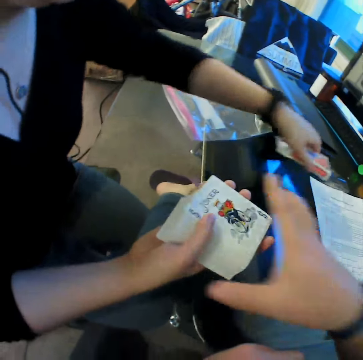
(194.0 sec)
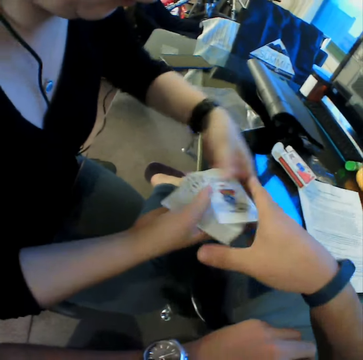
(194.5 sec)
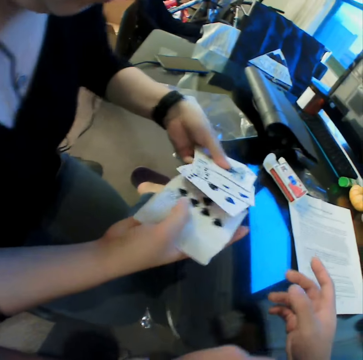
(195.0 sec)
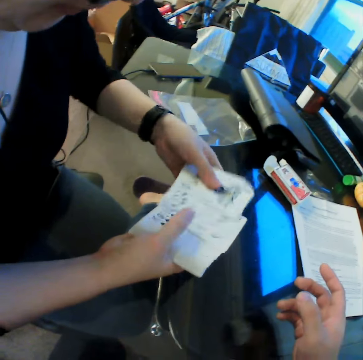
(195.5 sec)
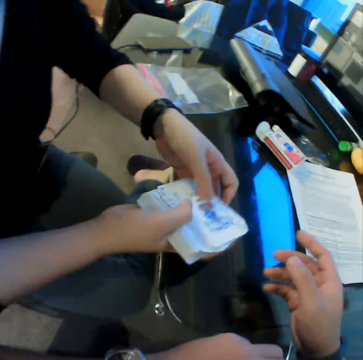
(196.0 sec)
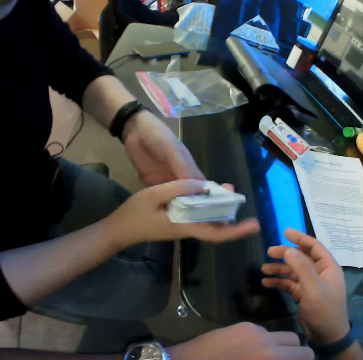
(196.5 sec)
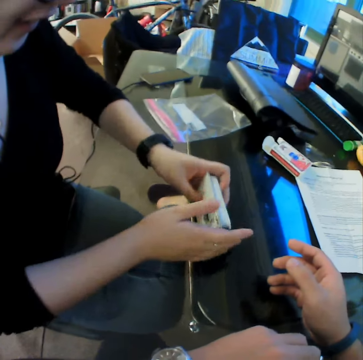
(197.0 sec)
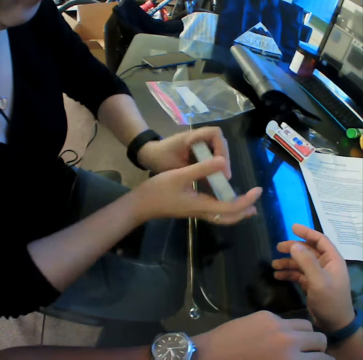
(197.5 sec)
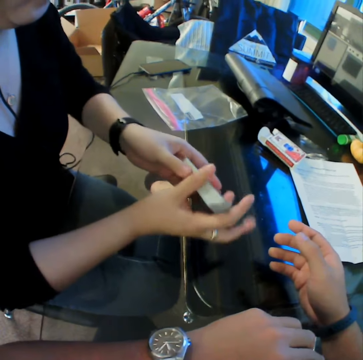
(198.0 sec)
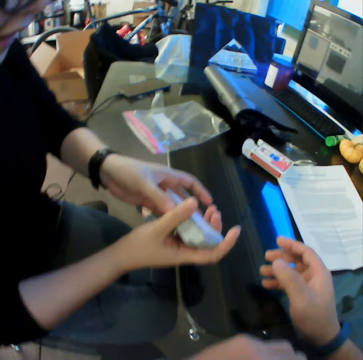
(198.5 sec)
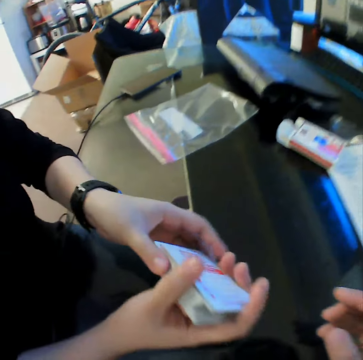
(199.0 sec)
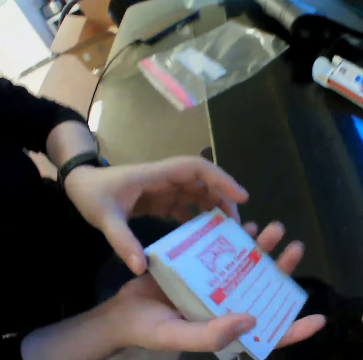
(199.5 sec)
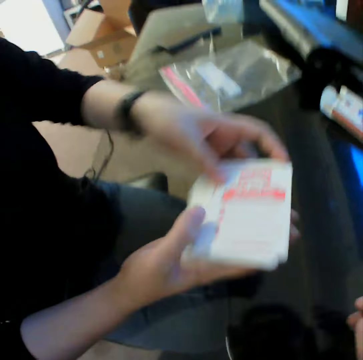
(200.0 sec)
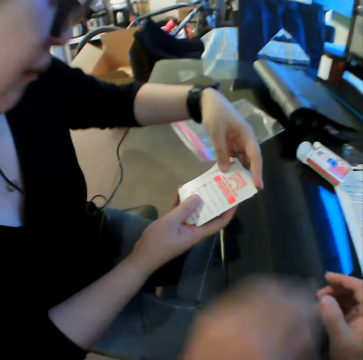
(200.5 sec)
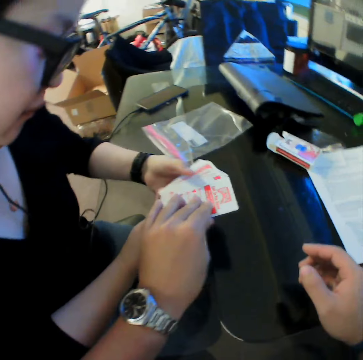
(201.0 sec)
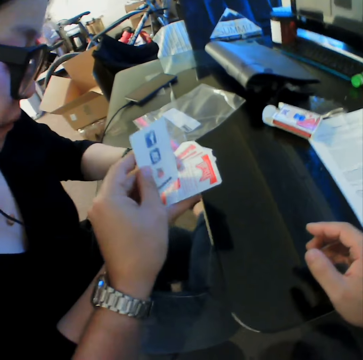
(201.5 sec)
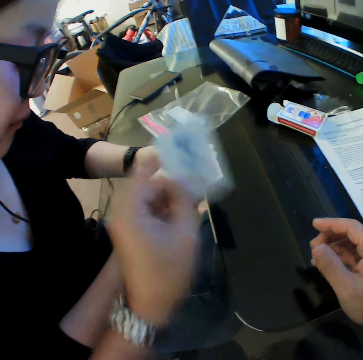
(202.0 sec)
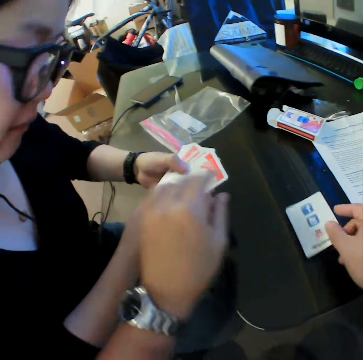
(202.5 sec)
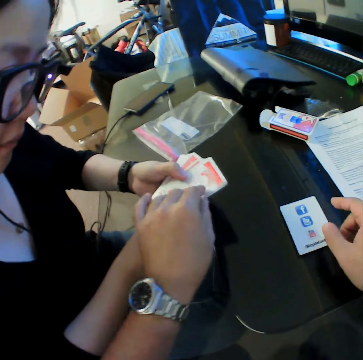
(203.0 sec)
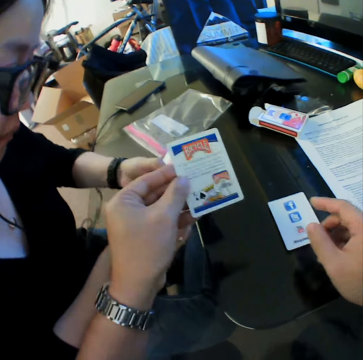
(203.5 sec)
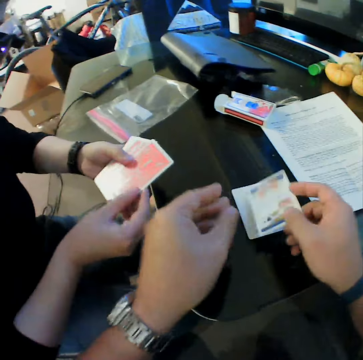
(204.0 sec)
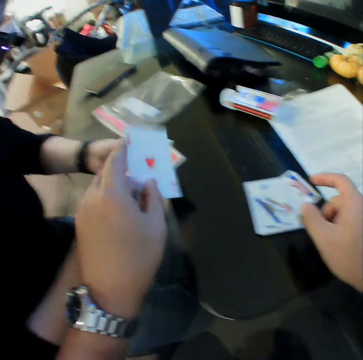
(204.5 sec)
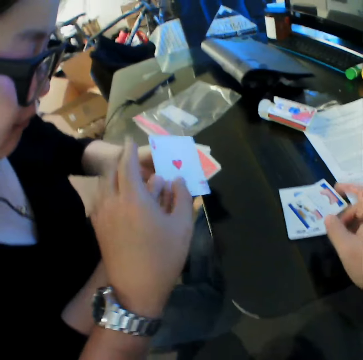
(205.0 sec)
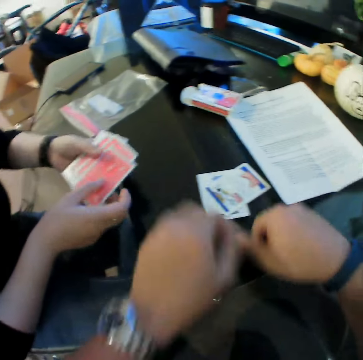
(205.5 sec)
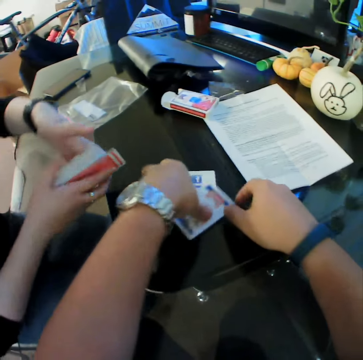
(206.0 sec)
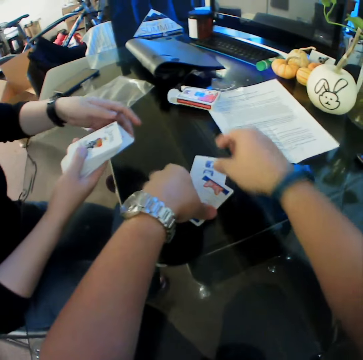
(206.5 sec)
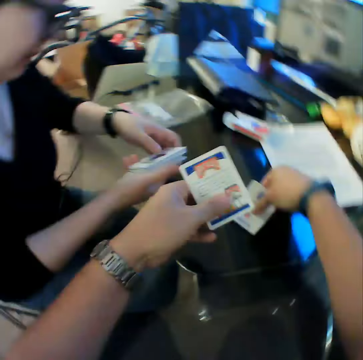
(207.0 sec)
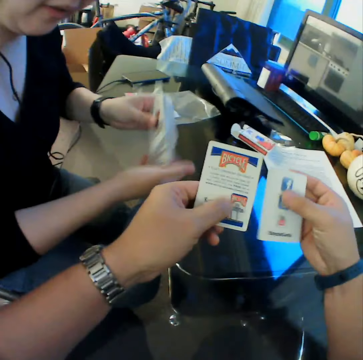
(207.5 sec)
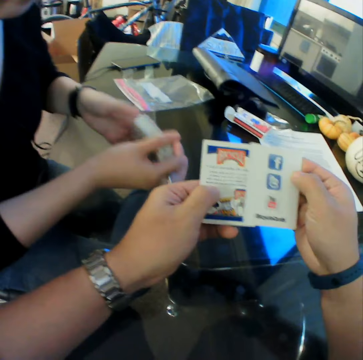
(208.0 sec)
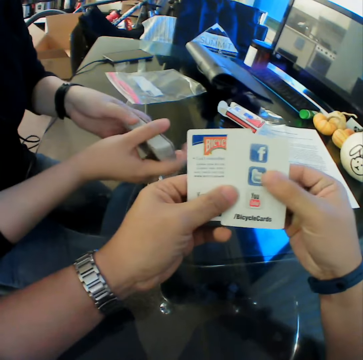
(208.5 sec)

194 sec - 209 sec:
The woman moves the card pack on the table with her left hand and picks the card pack. She spreads out the cards in her hands, looks through the cards, and arranges the cards. The camera wearer picks the card. He moves cards from the woman's hands to the table with his hands. He places the card on the table, picks the card, places the card on the table, and picks the card. He picks the cards from the table with his hands.

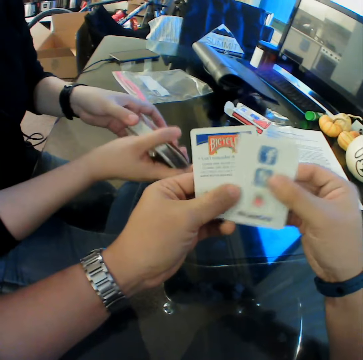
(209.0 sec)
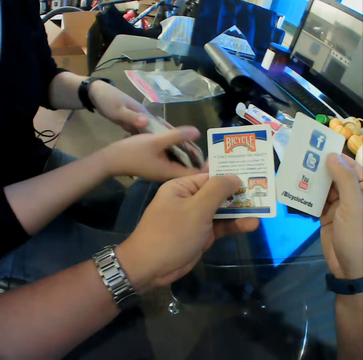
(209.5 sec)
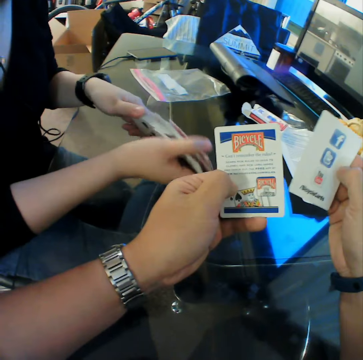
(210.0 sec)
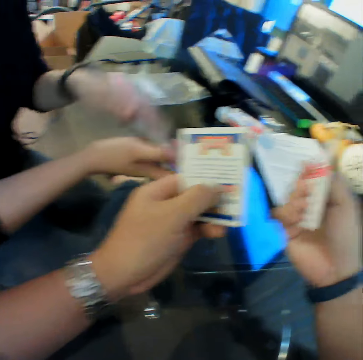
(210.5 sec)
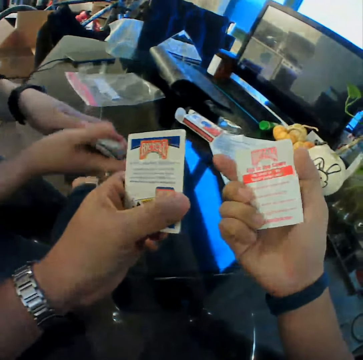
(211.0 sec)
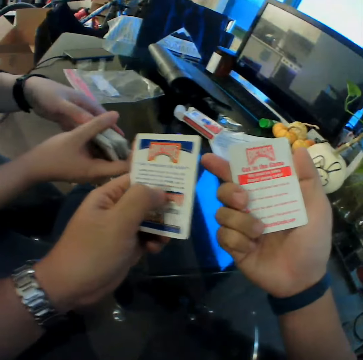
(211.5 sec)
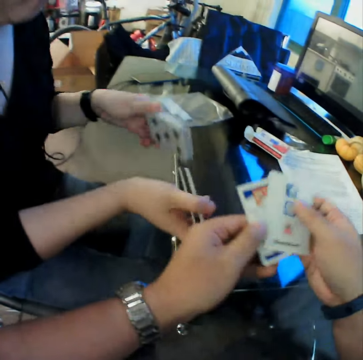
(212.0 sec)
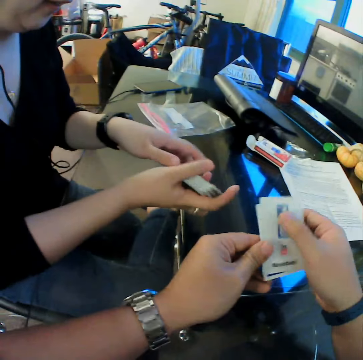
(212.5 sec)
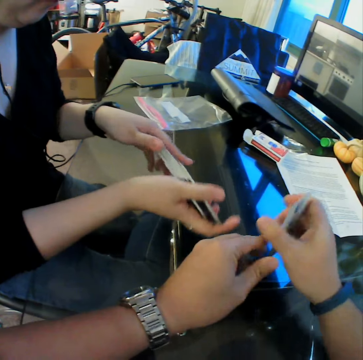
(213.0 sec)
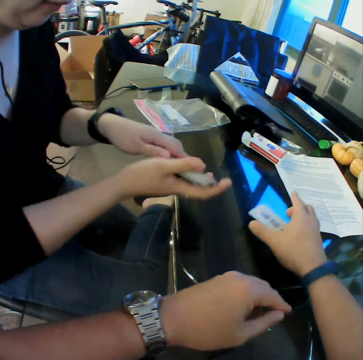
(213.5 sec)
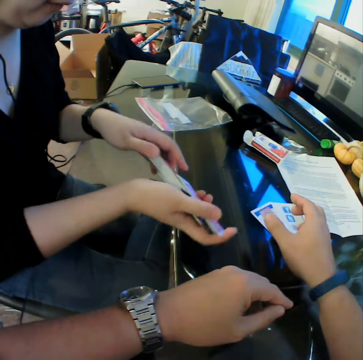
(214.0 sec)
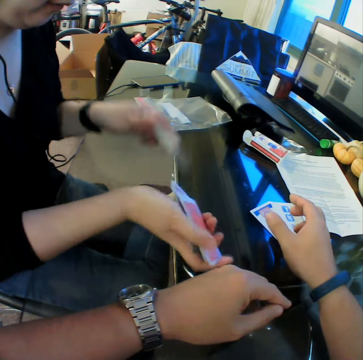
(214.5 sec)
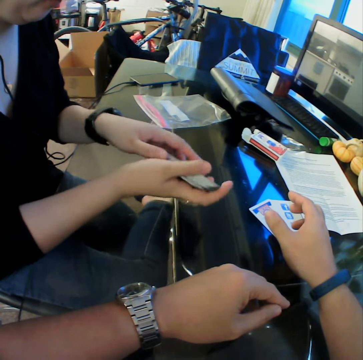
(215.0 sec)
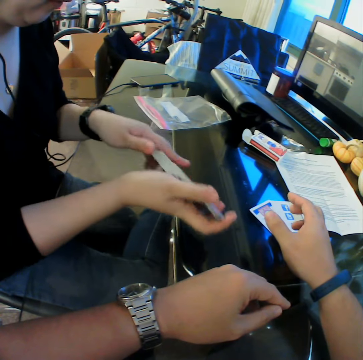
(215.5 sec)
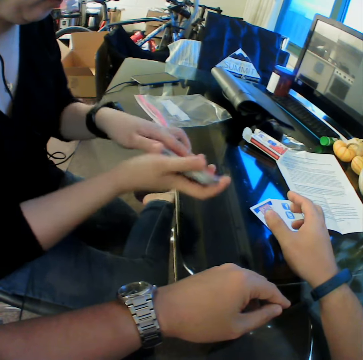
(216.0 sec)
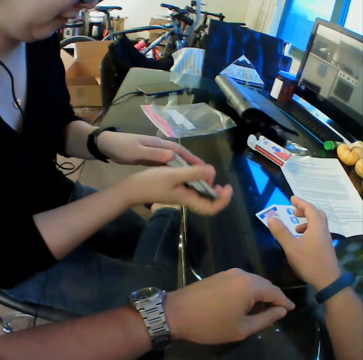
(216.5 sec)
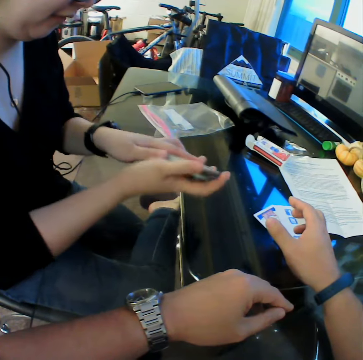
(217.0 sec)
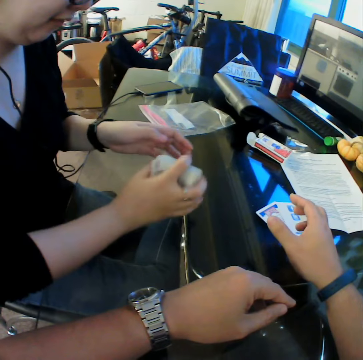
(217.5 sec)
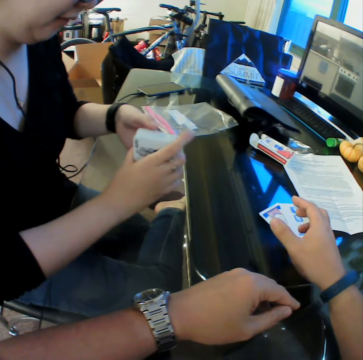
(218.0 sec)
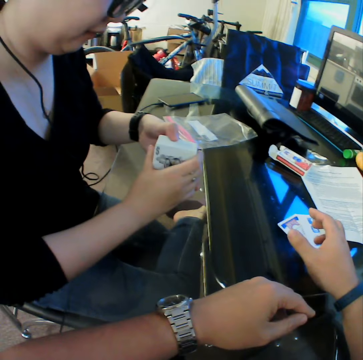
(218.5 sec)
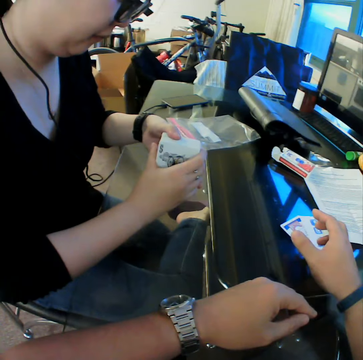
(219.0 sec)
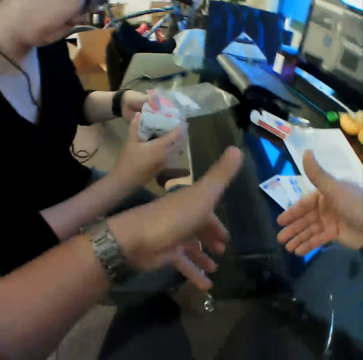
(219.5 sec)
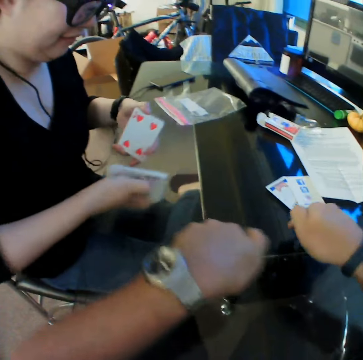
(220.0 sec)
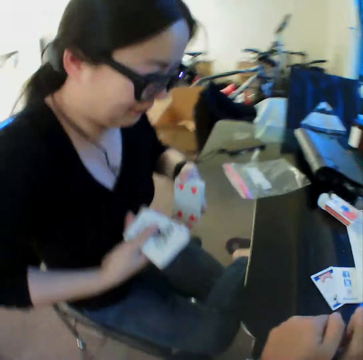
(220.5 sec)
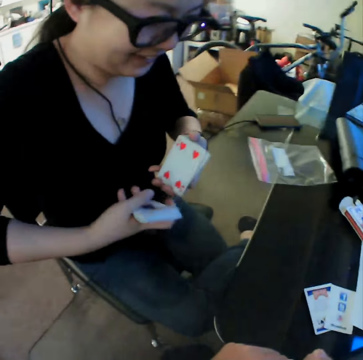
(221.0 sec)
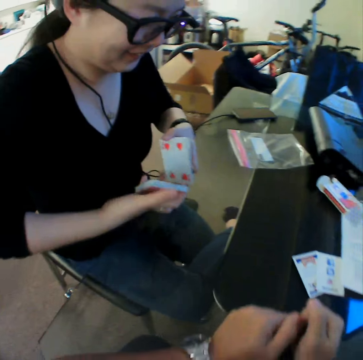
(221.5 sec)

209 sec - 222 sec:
The woman shuffles the cards in her hands. The camera wearer checks the cards. He drops the cards on the table with his right hand. The woman arranges the cards.

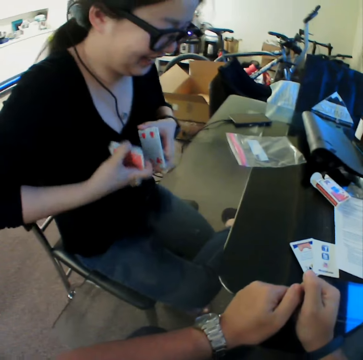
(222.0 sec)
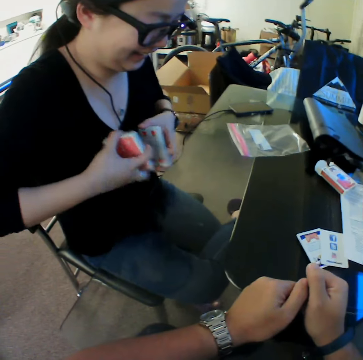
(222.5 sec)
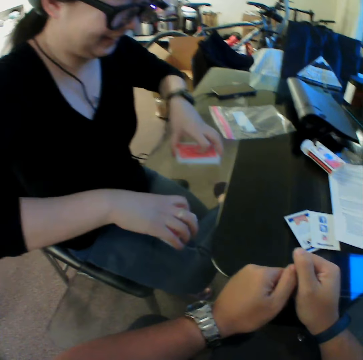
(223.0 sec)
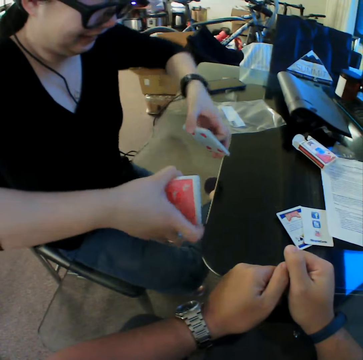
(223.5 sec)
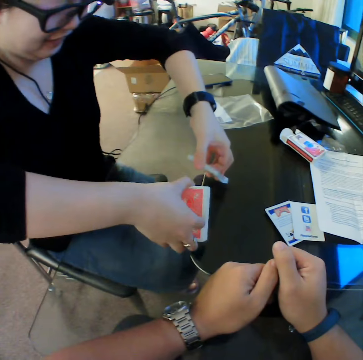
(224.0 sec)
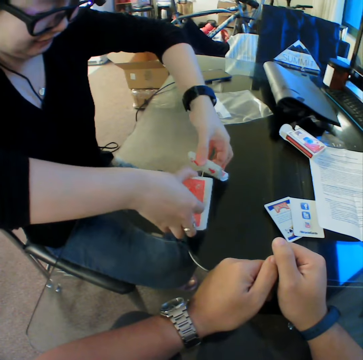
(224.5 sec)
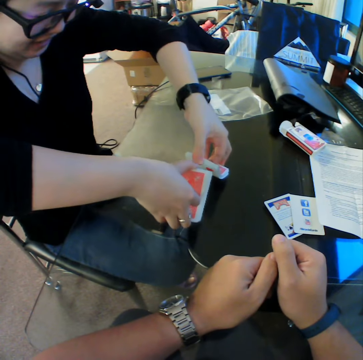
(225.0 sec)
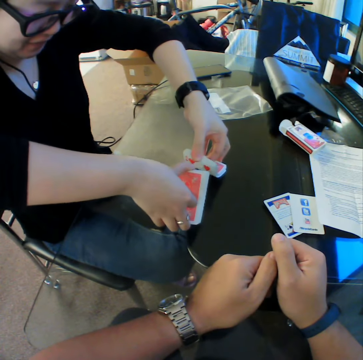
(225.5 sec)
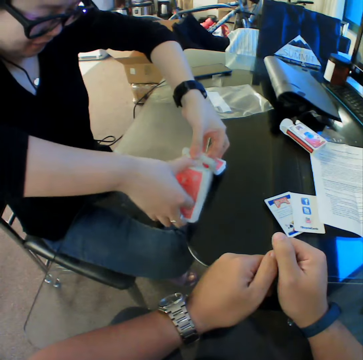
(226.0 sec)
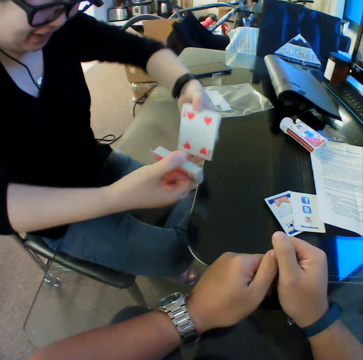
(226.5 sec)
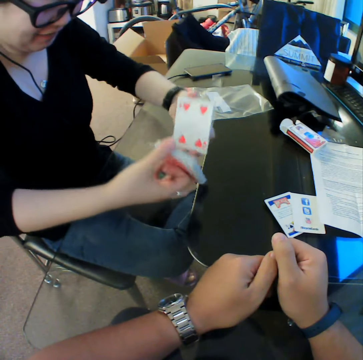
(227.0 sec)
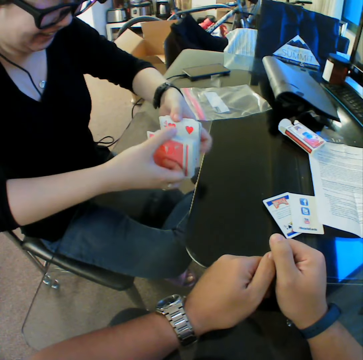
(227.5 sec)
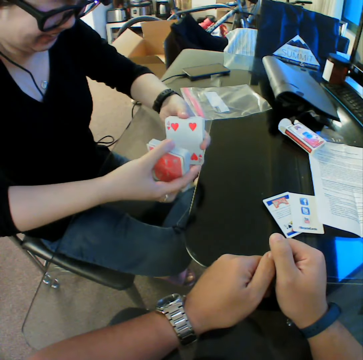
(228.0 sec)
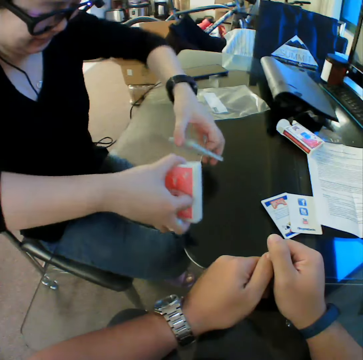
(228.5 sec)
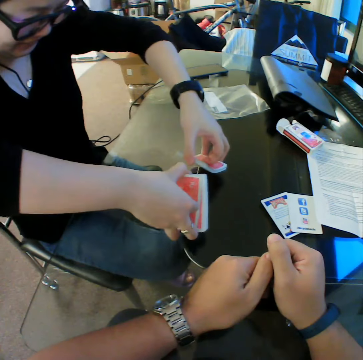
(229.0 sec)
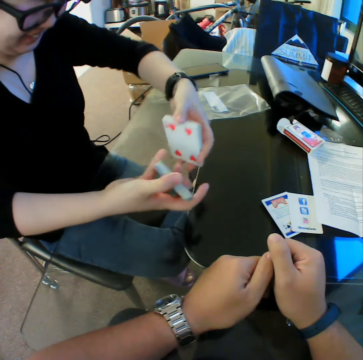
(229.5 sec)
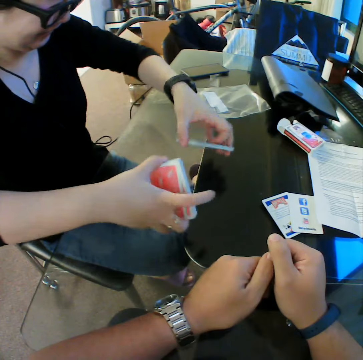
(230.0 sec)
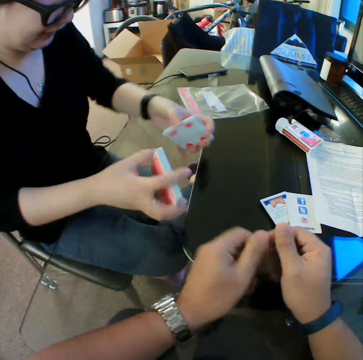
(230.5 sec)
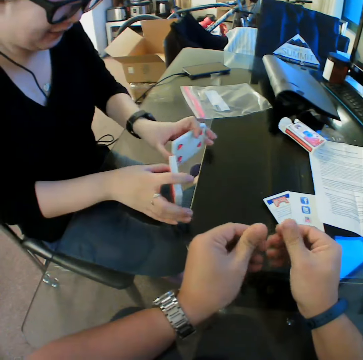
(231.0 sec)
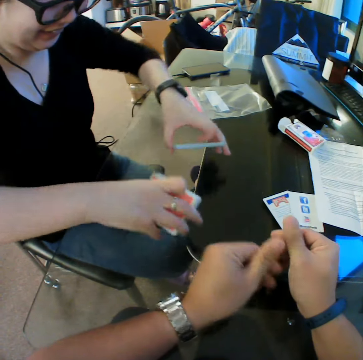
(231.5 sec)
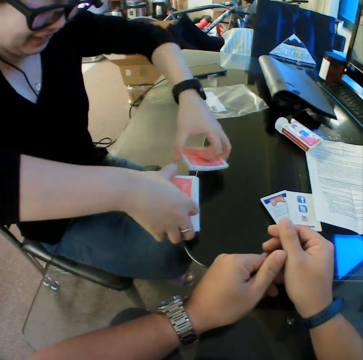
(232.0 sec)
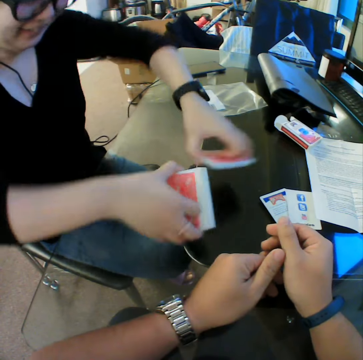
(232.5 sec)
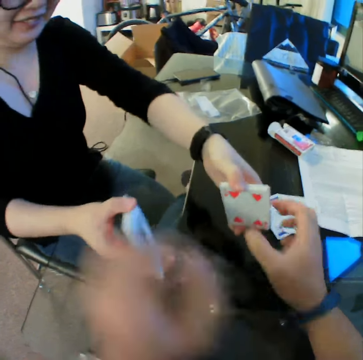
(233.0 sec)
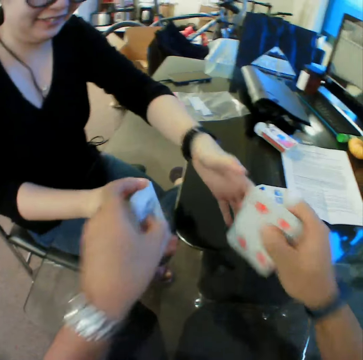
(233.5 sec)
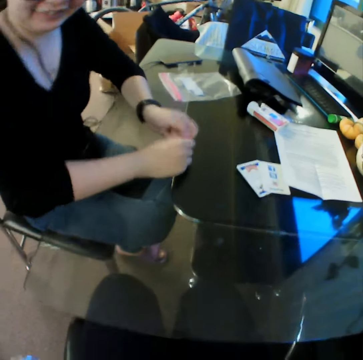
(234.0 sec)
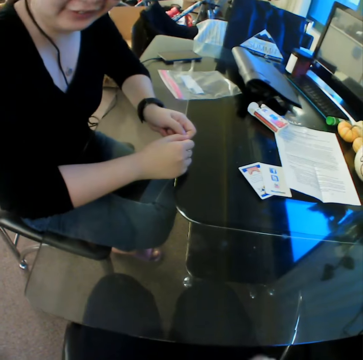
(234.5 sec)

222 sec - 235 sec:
A woman shuffles the cards. The camera wearer collects the cards from the woman with his hands.
